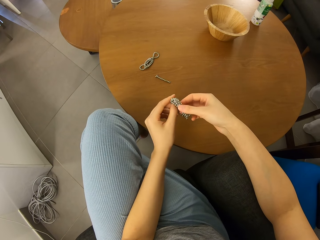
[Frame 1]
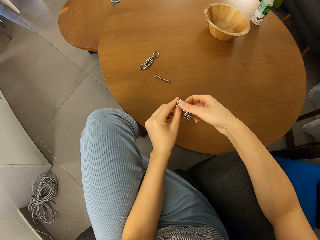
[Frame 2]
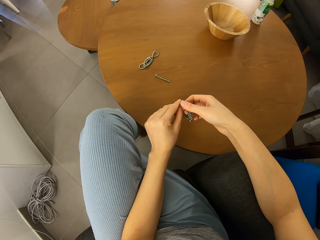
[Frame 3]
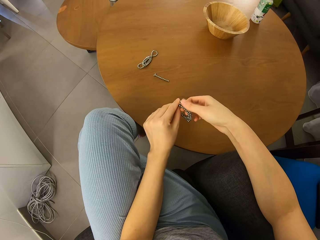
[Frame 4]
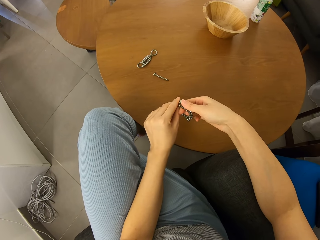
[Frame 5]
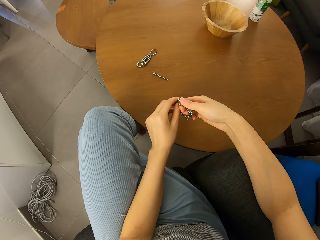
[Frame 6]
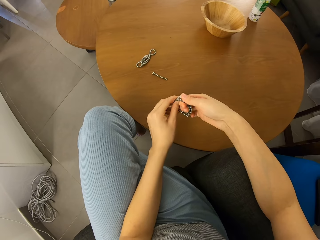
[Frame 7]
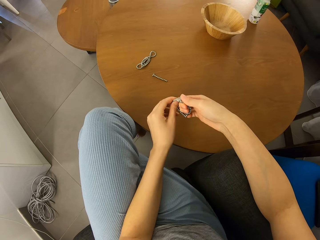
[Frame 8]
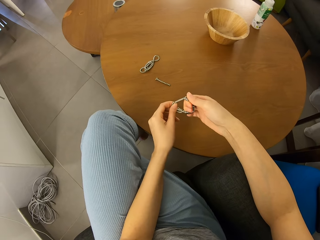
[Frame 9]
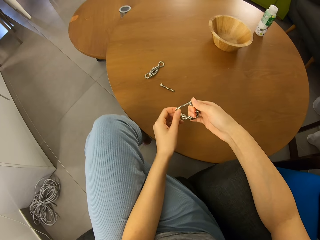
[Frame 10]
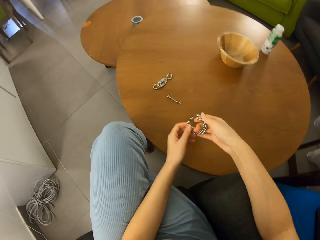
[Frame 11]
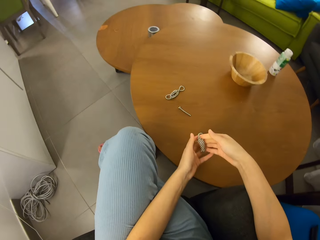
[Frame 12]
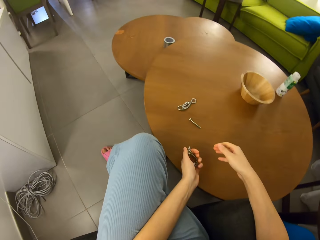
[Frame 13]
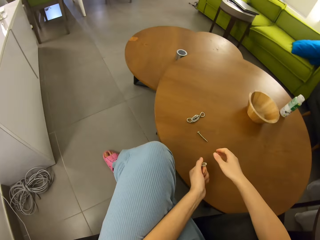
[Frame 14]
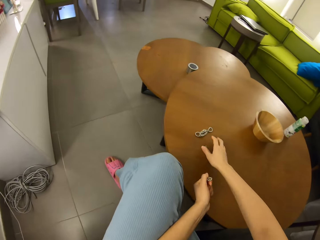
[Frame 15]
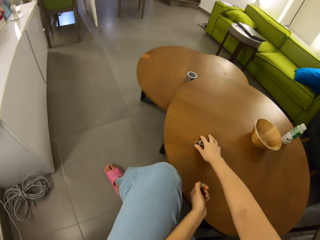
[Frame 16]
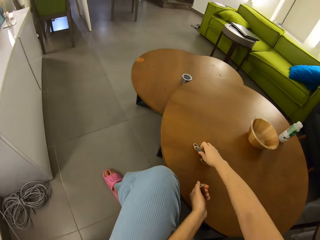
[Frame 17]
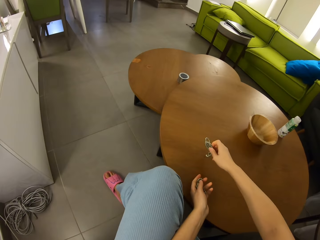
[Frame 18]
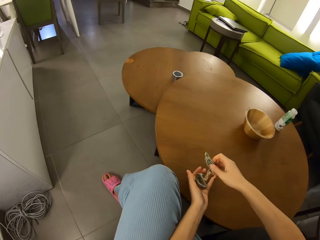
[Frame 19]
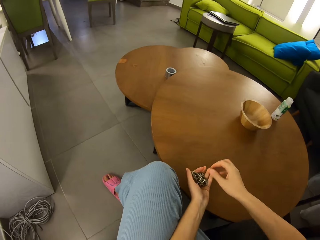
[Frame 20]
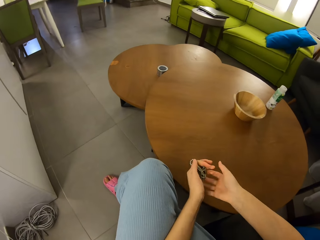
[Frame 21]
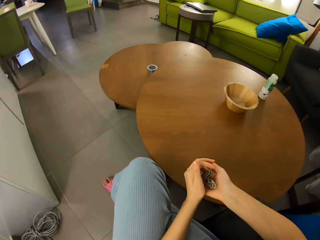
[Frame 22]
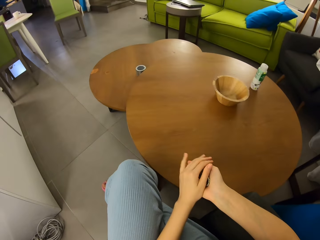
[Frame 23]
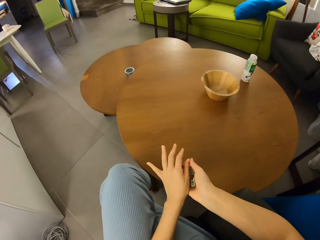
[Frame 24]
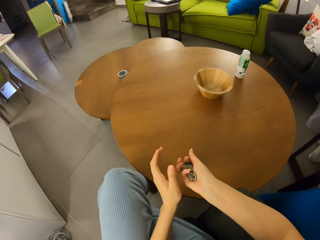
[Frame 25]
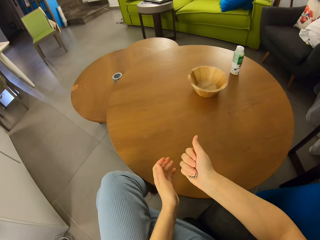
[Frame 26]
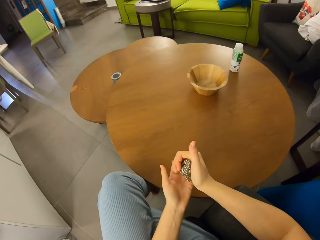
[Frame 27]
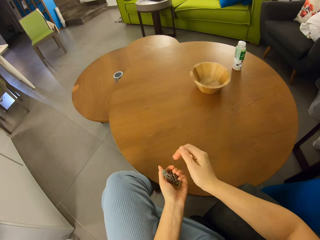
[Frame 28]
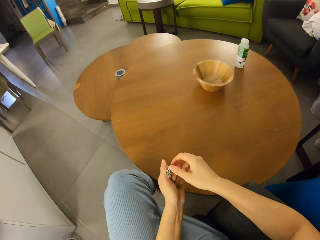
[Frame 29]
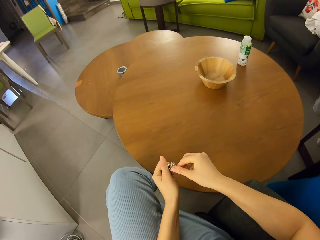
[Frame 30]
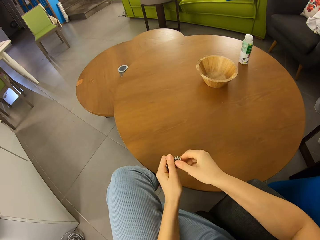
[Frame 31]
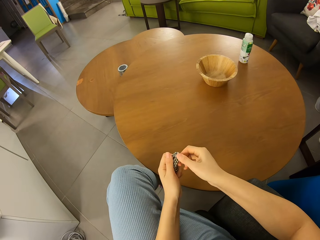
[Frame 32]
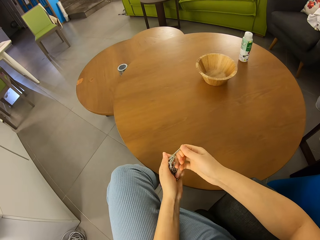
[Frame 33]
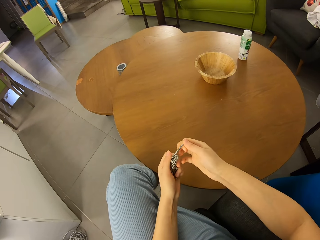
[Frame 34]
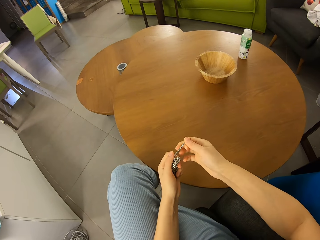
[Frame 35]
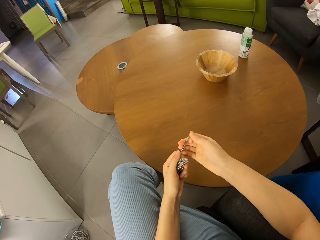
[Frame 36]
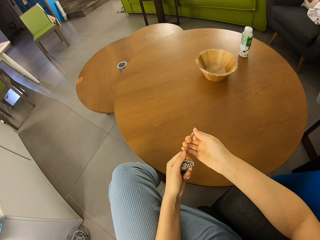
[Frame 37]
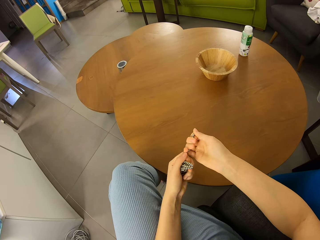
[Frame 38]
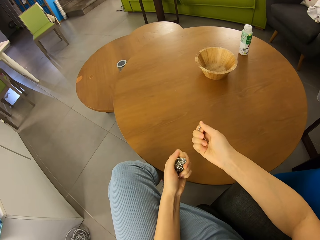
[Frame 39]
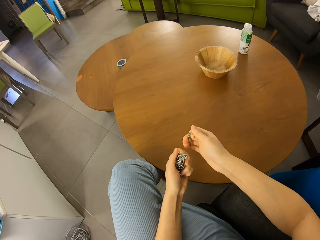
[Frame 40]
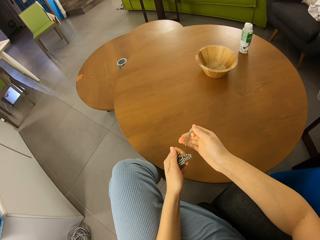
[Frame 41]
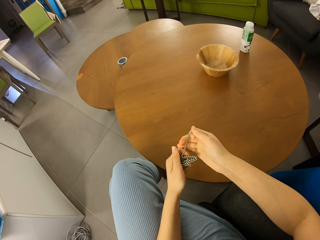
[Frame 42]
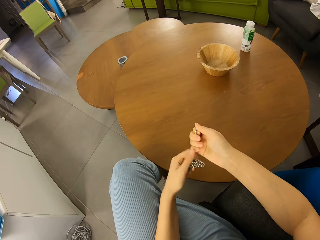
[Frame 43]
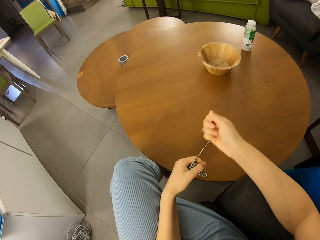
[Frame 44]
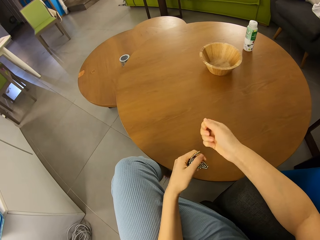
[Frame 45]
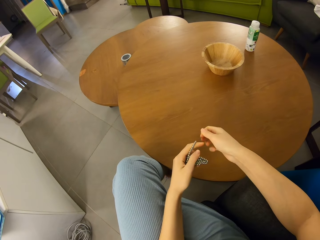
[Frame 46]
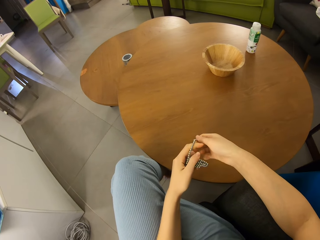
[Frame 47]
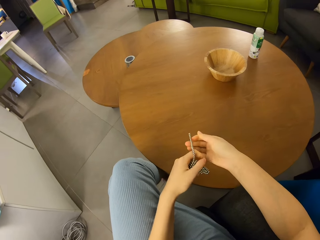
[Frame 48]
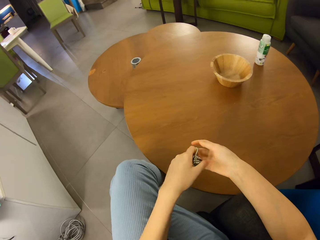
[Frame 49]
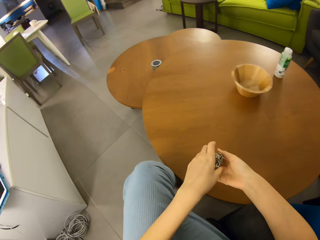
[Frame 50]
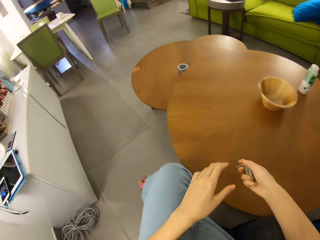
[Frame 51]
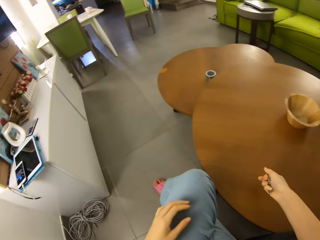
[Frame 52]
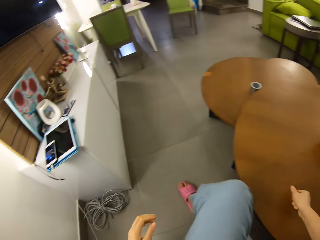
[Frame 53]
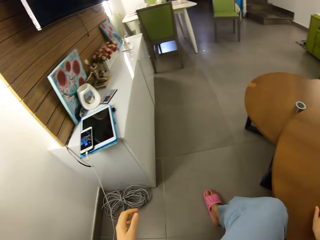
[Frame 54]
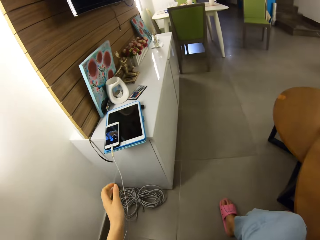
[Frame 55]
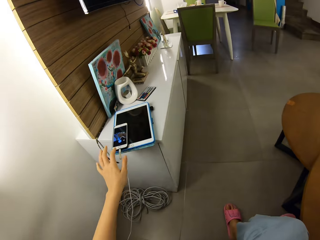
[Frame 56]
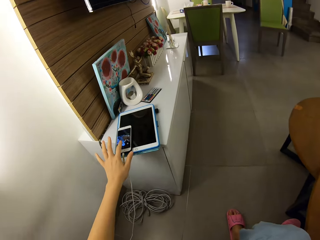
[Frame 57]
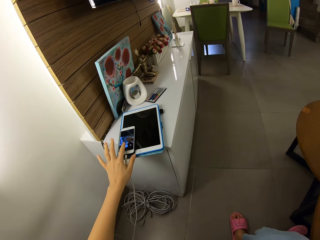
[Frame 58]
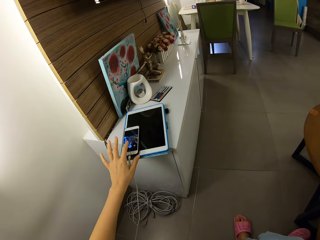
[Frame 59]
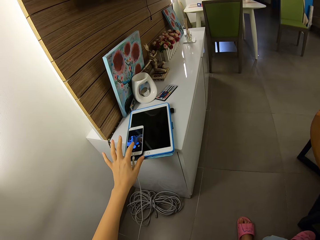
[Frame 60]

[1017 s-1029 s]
The camera wearer pulls pieces of neodymium magnet spheres. He switches the neodymium magnet spheres to the other hand. He picks the neodymium magnet spheres. He puts the neodymium magnet spheres on the other hand. He switches the neodymium magnet spheres to the other hand. He joins the magnetic beads together. He squeezes the beads together with his hands. He cuts a piece of the neodymium magnet spheres. He separates the magnetic beads. He joins pieces of the neodymium magnet spheres. He switches the neodymium magnet spheres to the other hand. He puts down the neodymium magnet spheres on the table. He touches his phone.
